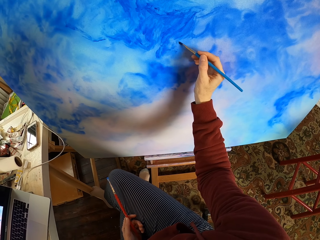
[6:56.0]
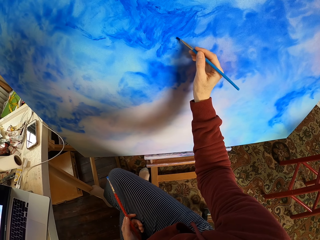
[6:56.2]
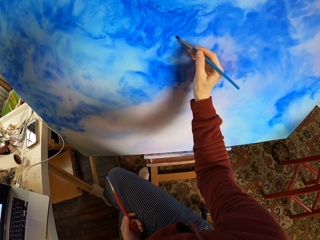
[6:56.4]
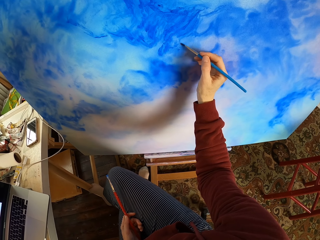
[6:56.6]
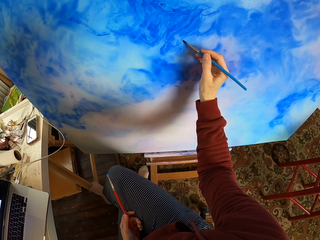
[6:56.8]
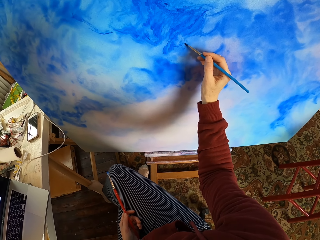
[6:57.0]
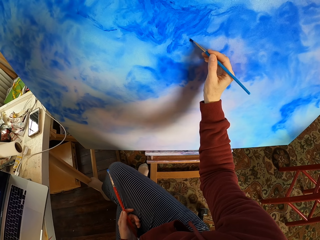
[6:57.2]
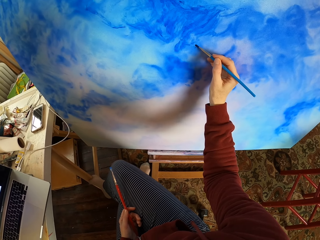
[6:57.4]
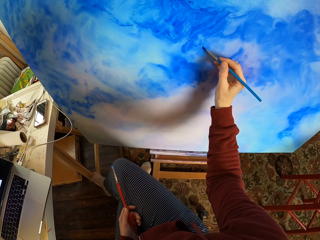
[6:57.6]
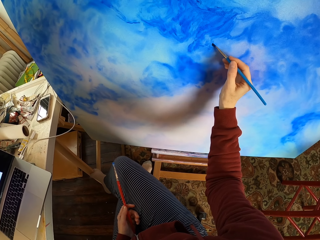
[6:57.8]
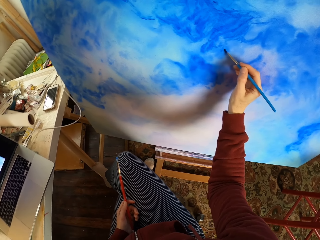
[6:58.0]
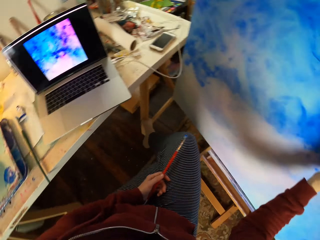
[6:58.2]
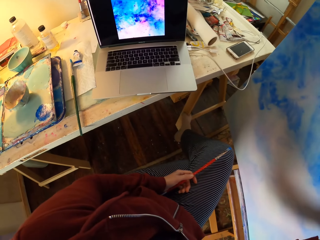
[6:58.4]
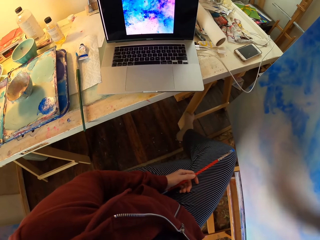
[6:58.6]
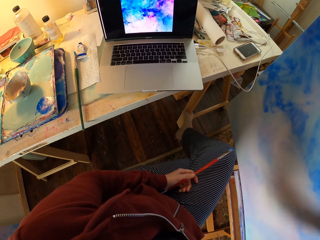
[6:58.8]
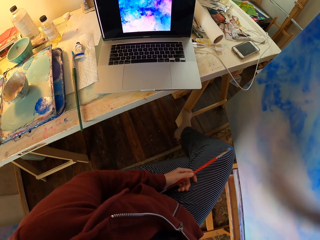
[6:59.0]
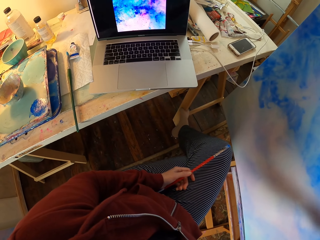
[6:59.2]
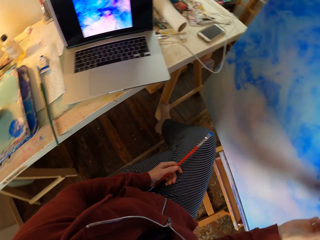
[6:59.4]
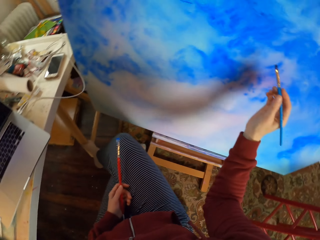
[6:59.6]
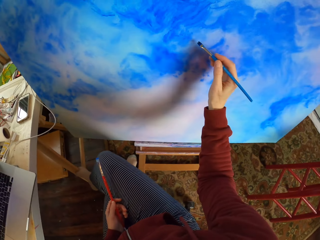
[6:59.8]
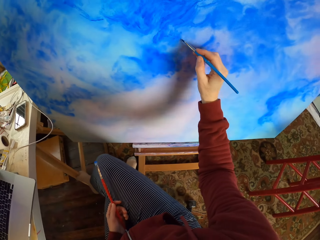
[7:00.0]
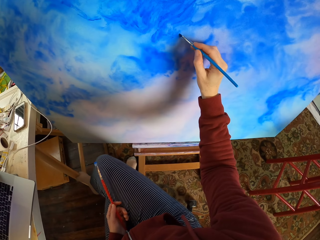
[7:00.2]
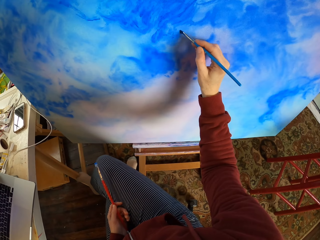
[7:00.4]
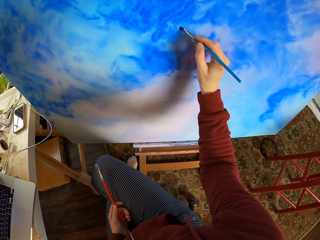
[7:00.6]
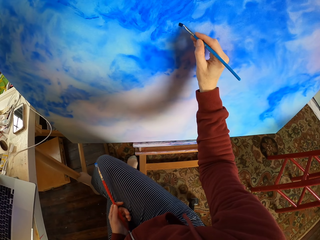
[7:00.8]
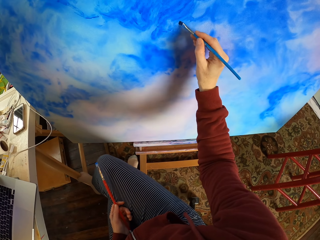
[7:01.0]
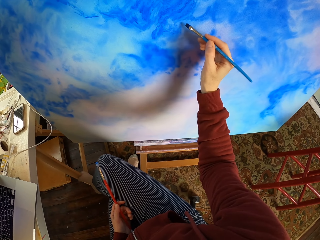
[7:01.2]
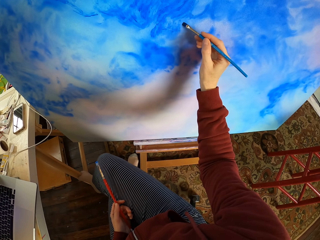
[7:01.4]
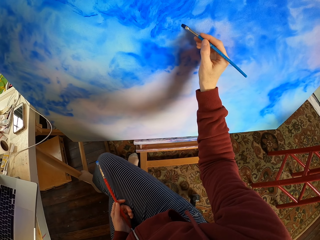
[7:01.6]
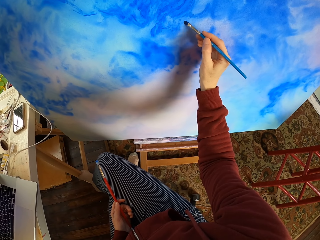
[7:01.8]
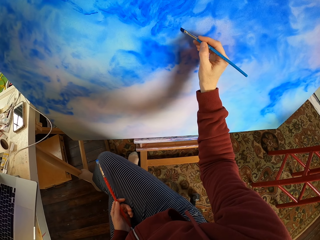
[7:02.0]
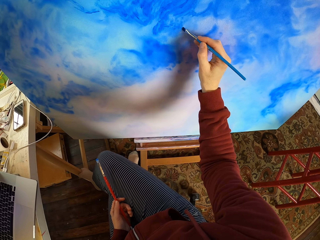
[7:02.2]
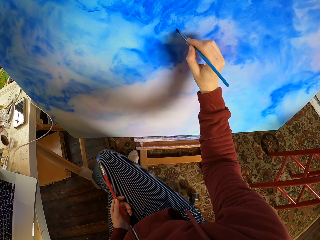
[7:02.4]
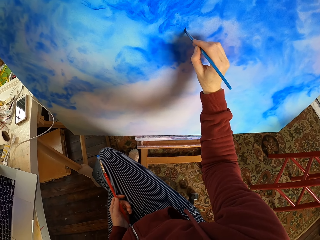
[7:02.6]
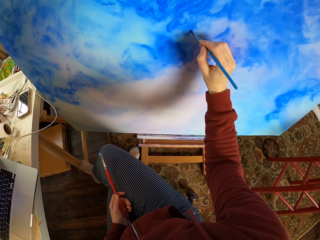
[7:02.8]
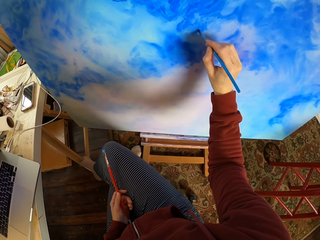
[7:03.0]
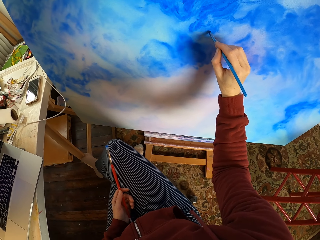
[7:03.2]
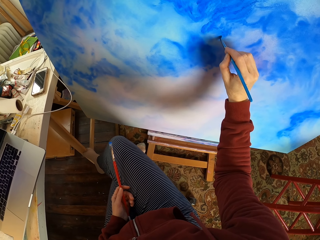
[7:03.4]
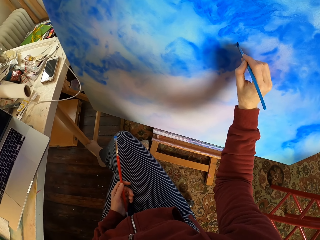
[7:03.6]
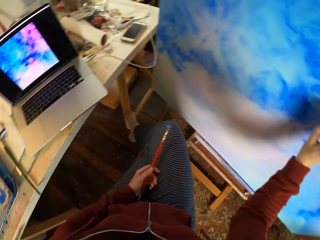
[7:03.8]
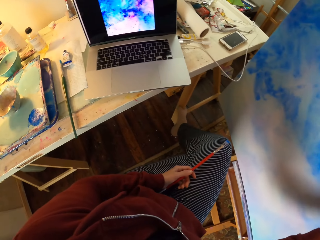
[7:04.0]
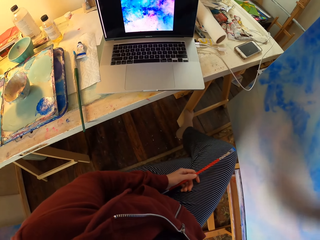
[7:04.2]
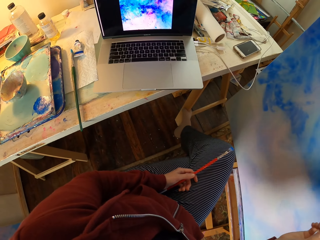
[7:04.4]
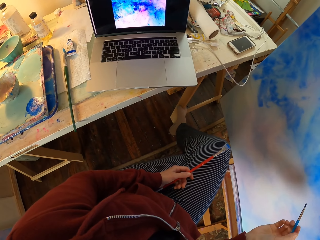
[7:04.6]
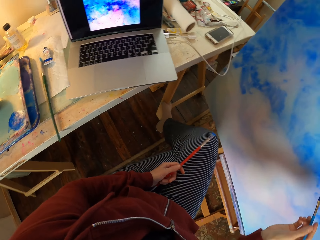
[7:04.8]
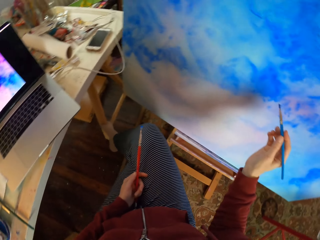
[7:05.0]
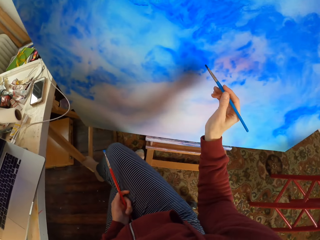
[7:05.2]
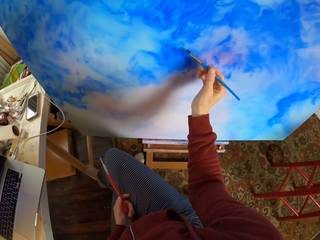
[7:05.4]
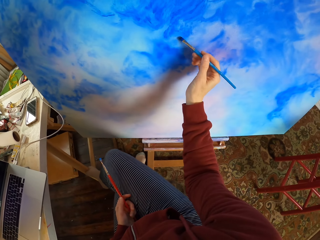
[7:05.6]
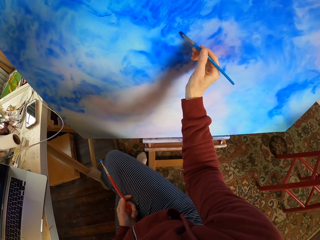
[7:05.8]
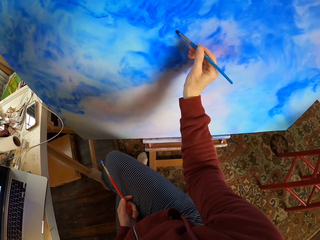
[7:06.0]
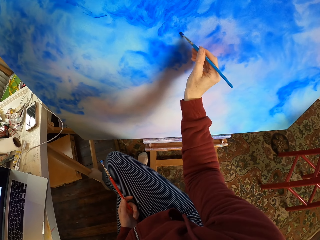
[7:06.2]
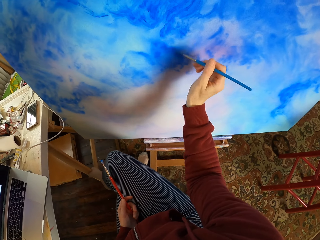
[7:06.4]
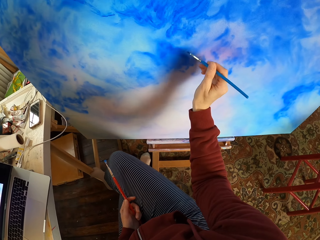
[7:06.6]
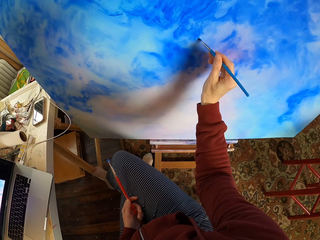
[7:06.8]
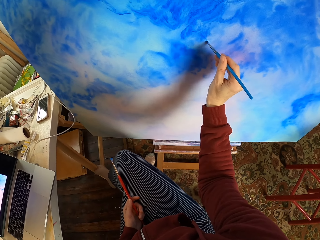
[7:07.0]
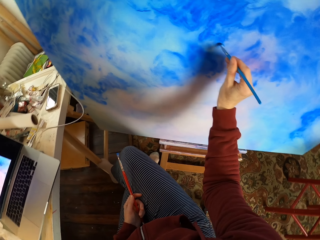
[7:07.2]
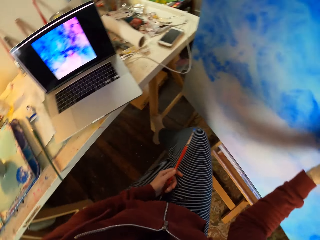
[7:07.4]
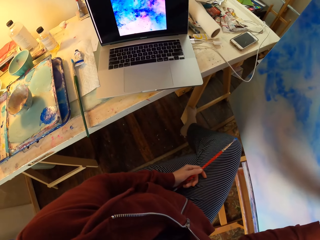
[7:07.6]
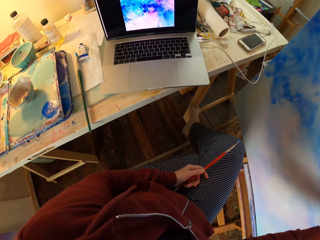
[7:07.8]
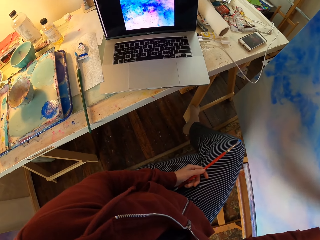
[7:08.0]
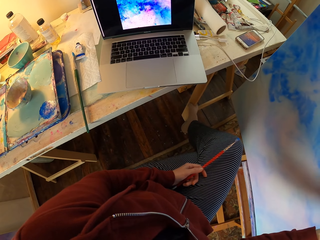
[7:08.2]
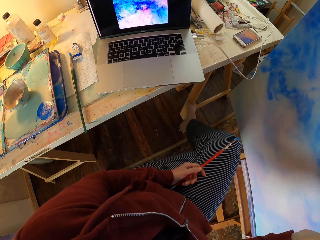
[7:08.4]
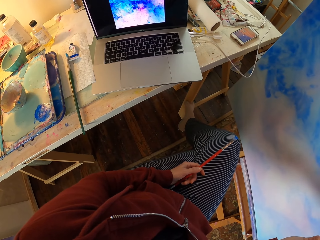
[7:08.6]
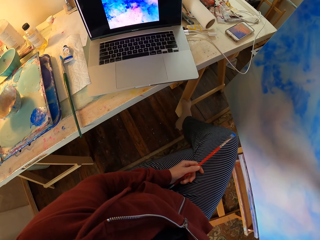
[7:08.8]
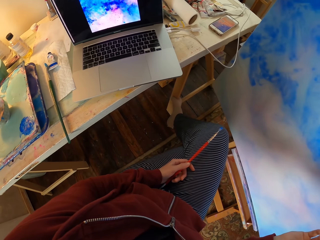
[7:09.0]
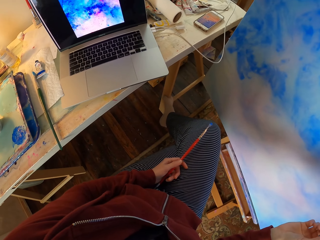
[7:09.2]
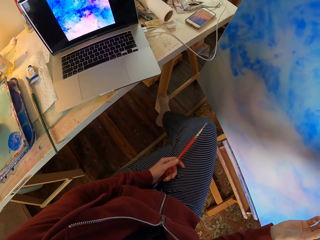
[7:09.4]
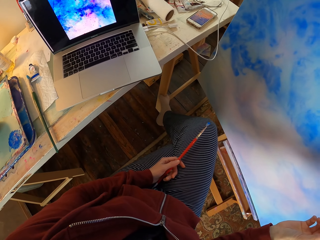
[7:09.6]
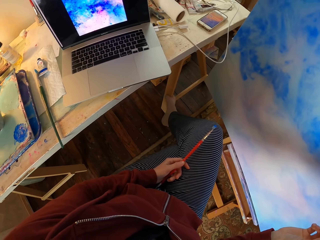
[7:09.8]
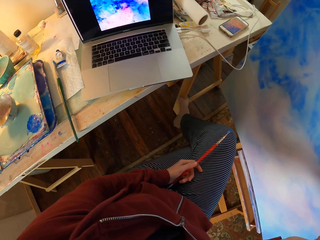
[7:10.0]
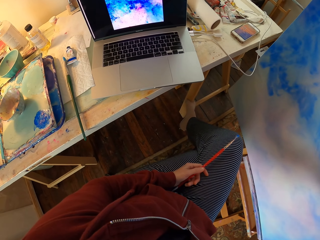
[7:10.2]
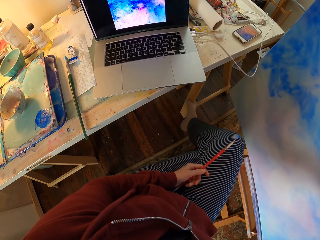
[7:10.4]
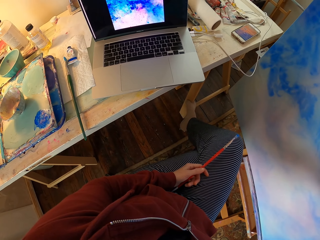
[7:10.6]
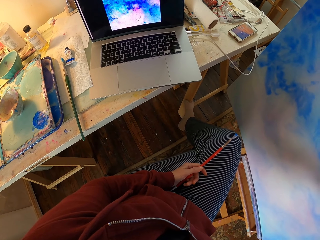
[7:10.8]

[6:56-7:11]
The camera wearer looks at the laptop. They paint on a canvas board. They look at the laptop. They paint on the canvas board. They look at the laptop.

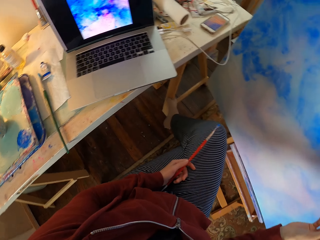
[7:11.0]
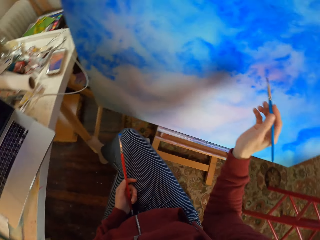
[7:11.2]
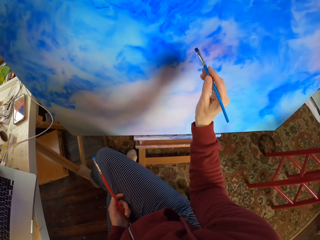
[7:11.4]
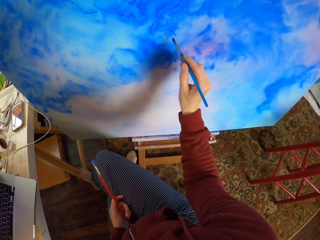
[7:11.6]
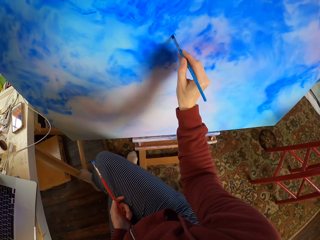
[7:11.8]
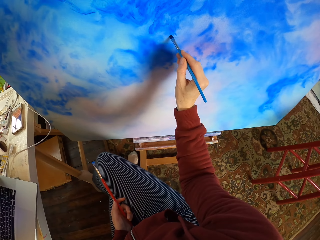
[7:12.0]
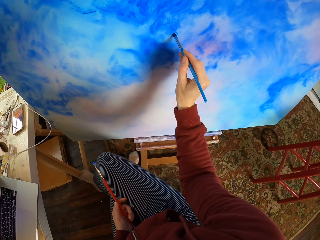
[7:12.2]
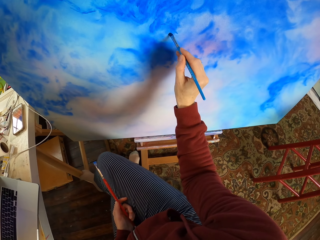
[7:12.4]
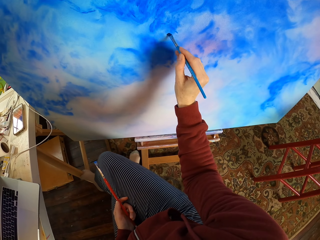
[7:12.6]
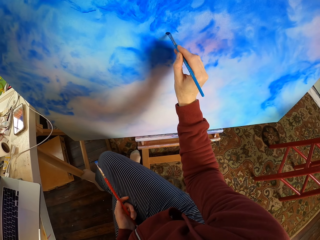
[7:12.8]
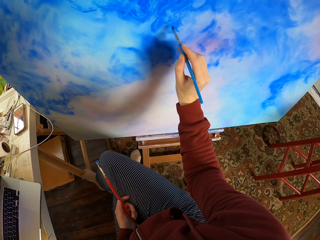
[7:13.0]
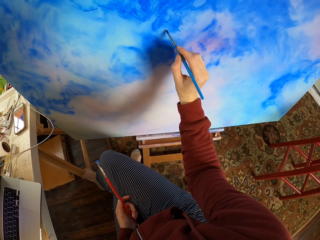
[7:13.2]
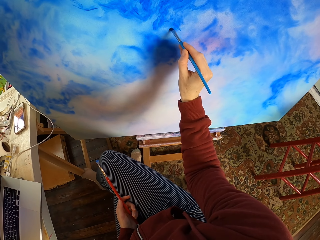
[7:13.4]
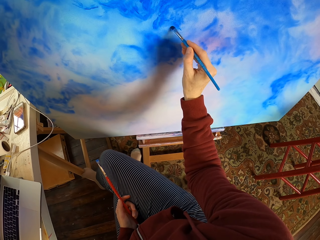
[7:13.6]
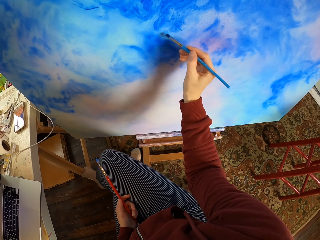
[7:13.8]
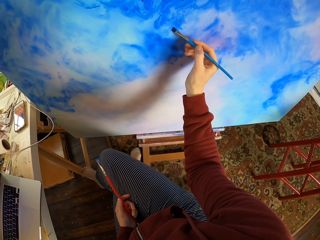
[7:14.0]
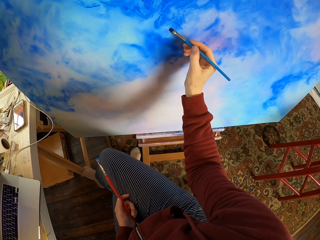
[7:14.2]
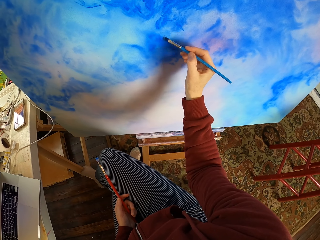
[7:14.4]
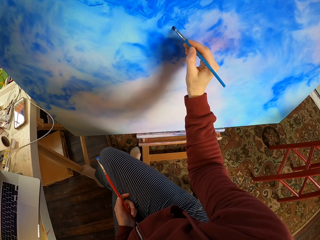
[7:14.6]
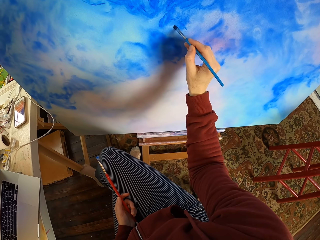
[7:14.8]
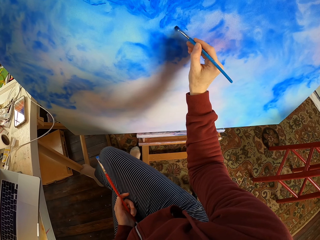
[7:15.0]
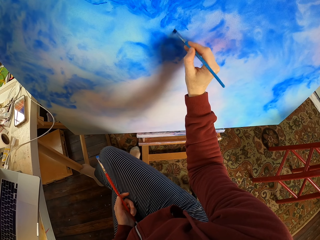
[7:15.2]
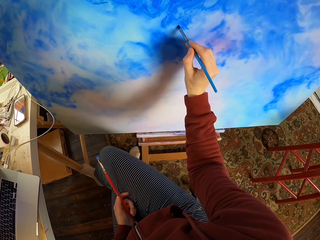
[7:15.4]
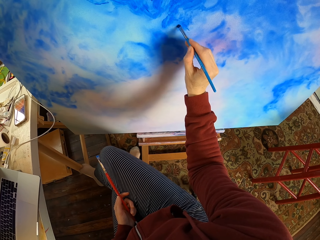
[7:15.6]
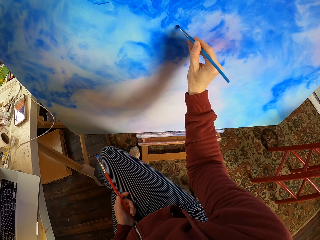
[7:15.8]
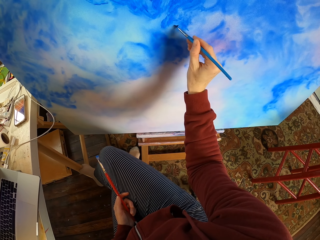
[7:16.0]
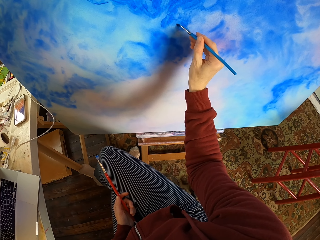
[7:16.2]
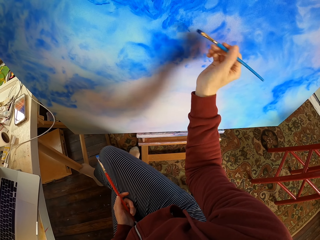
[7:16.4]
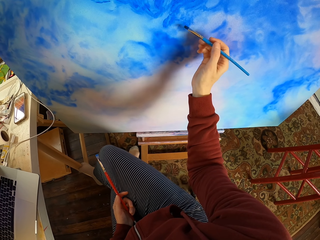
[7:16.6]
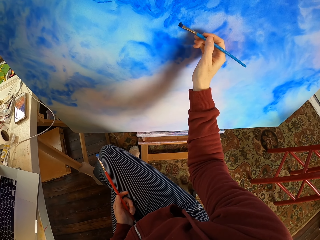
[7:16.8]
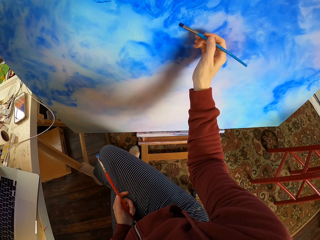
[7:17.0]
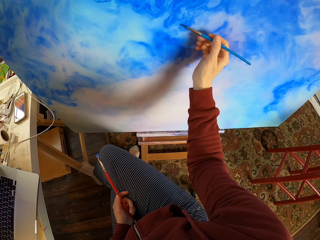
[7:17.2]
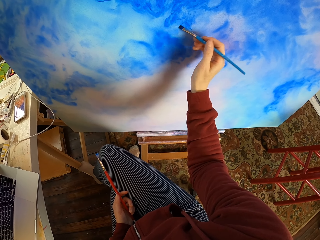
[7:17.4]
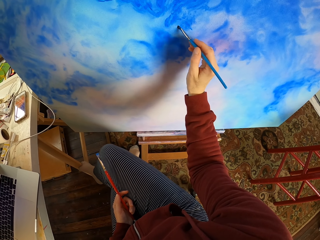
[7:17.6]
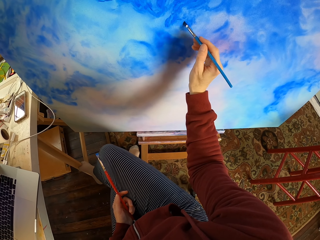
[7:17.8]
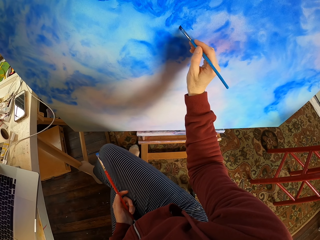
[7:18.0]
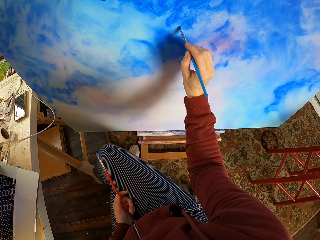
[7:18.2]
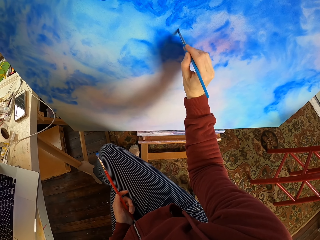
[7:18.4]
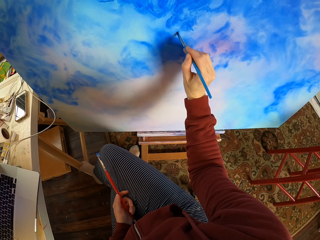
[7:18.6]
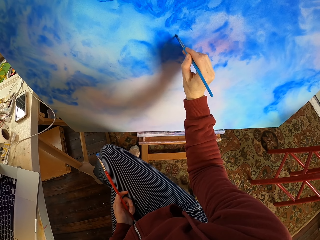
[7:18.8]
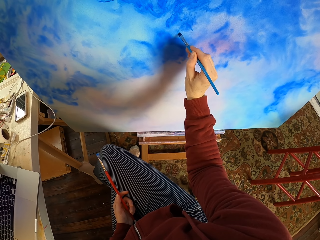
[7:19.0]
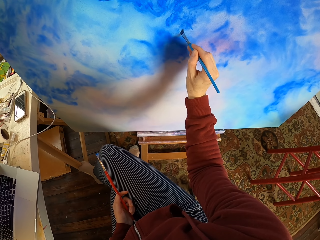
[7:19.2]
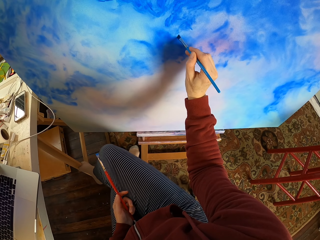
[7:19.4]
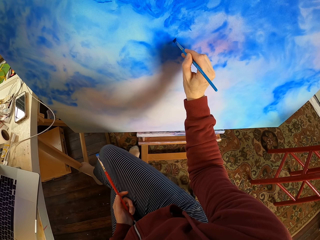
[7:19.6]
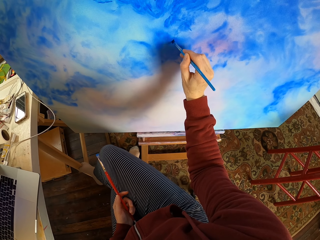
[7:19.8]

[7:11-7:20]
The camera wearer paints on a canvas board.
